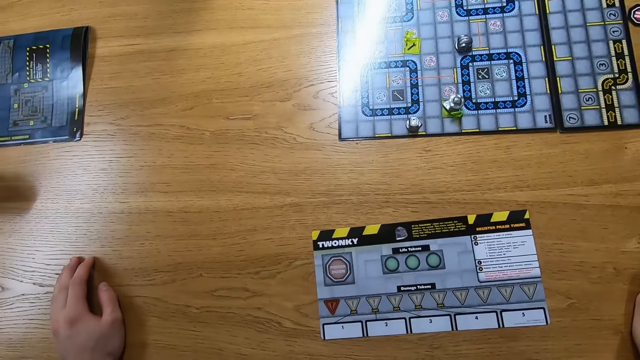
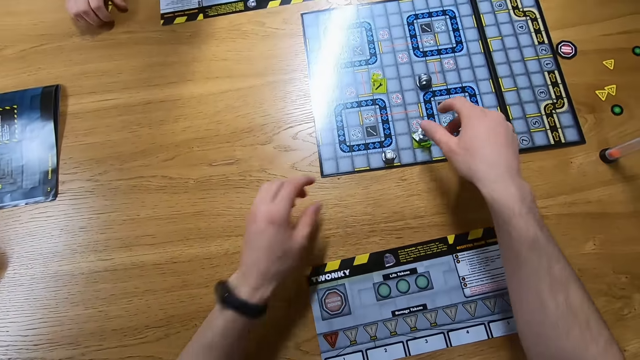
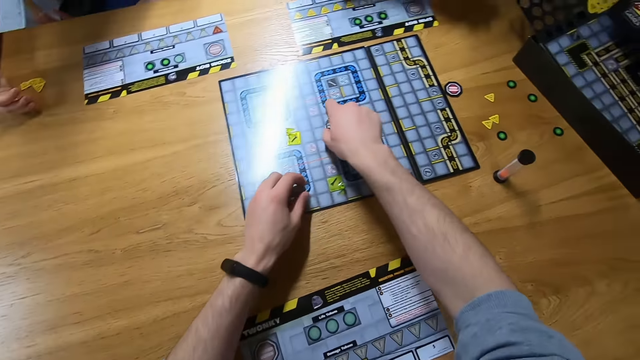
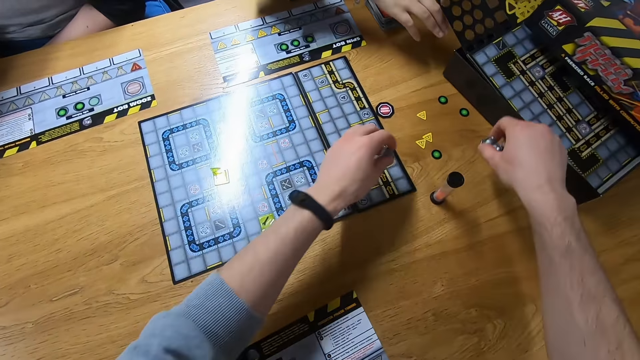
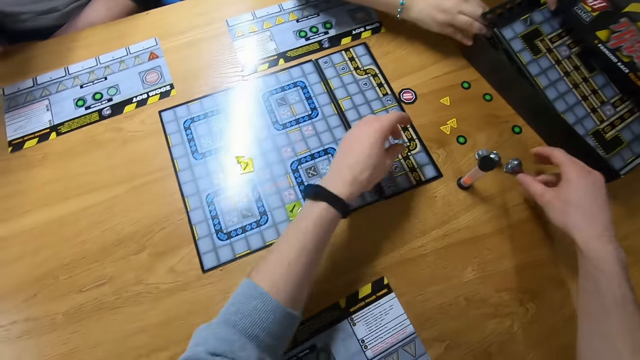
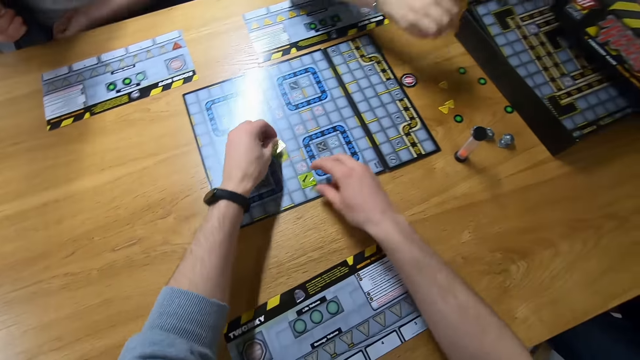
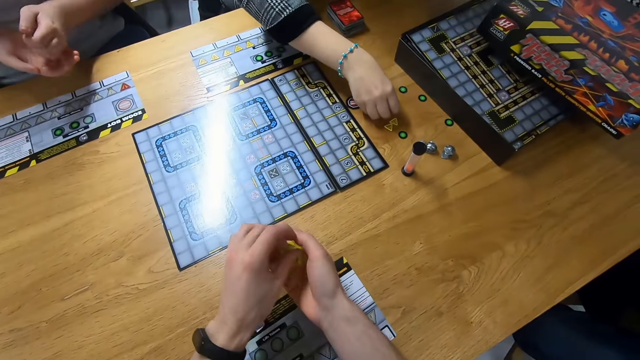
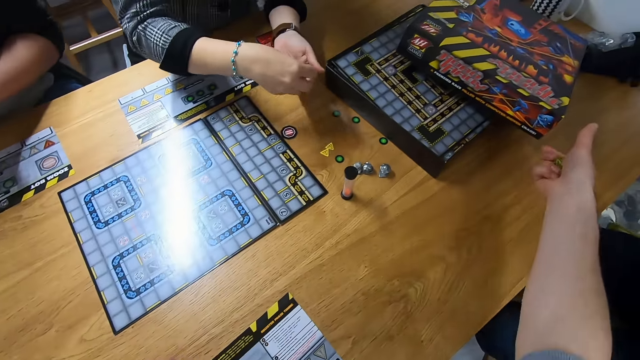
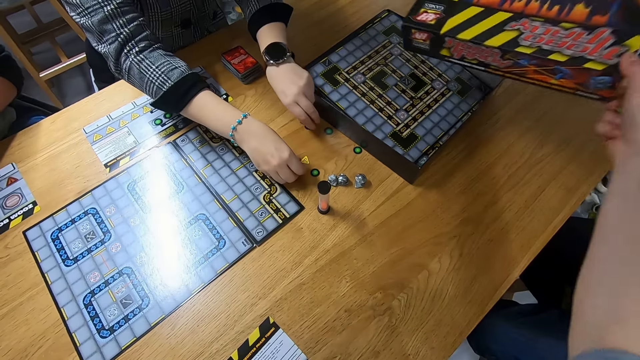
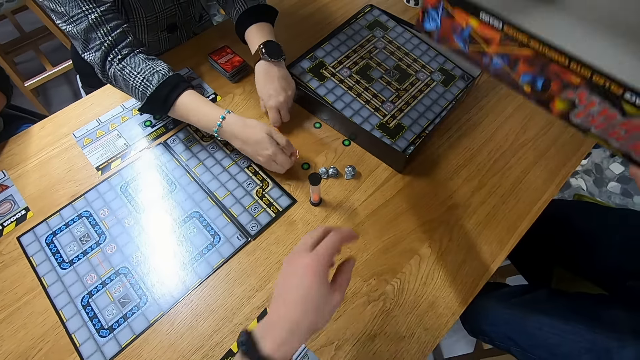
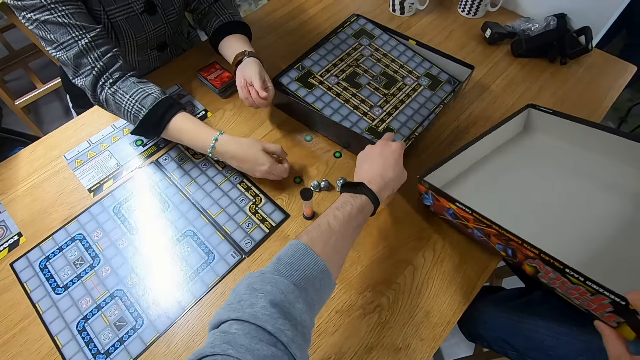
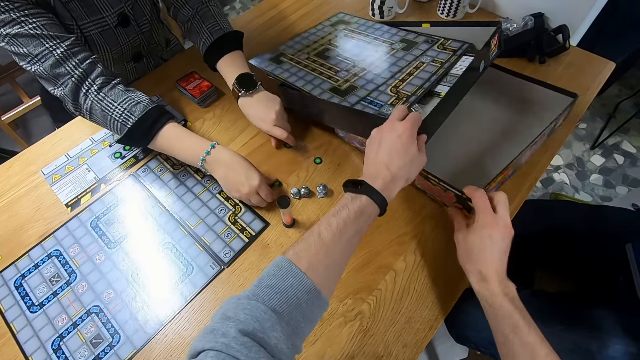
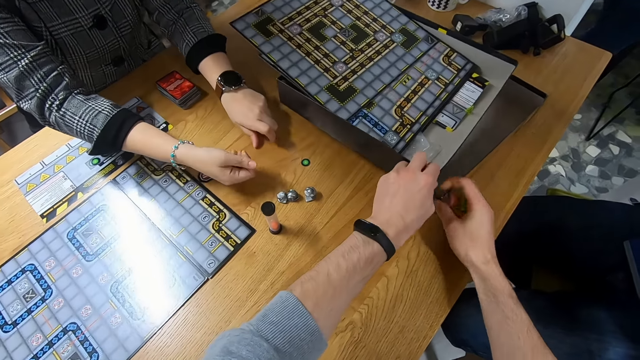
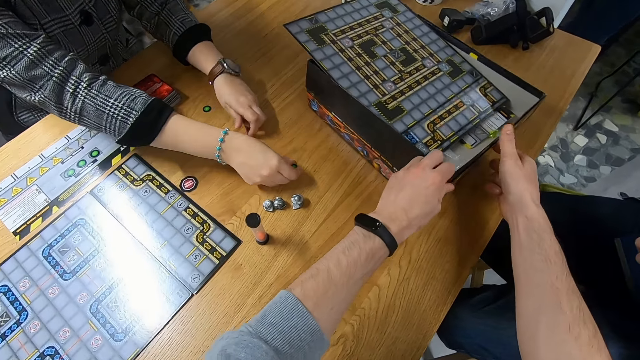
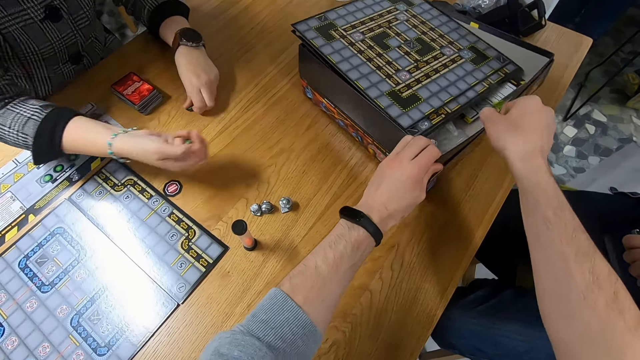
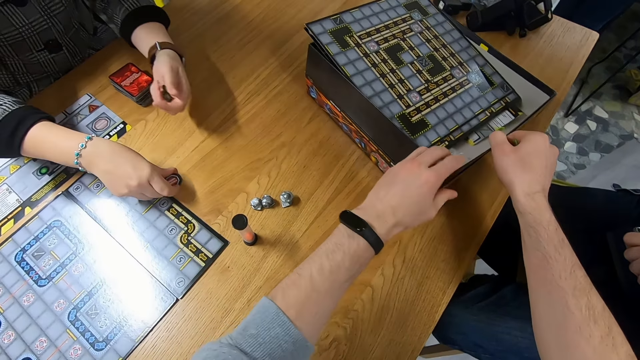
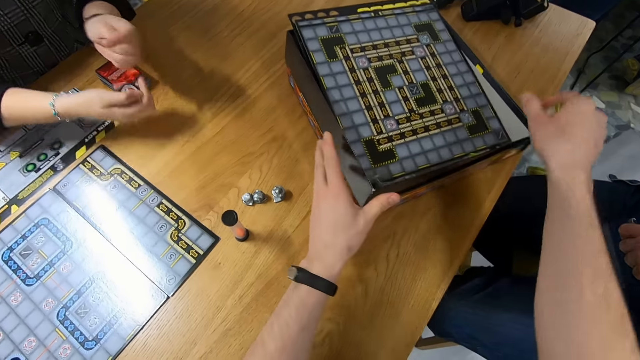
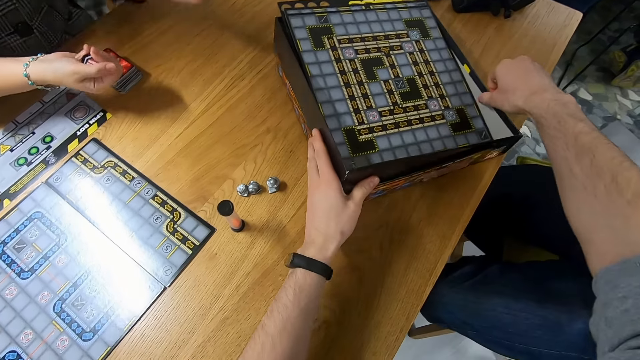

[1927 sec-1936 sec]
A lady picks tokens. The camera wearer picks robo rally robots. They place the robo rally robots on the table. A man pulls the carton. The camera wearer picks tokens. They pick the base. The man picks tokens. The camera wearer picks a carton or box. They lift the carton. They place the box on the table. They put the cartons together.

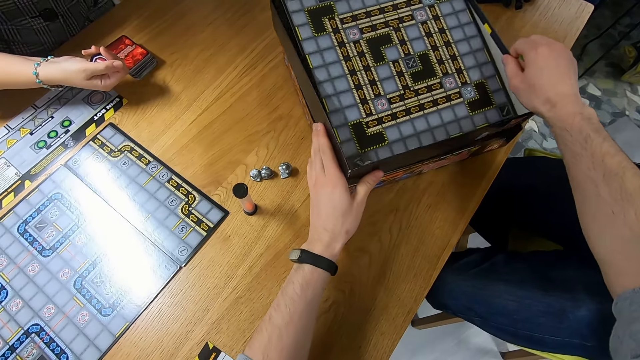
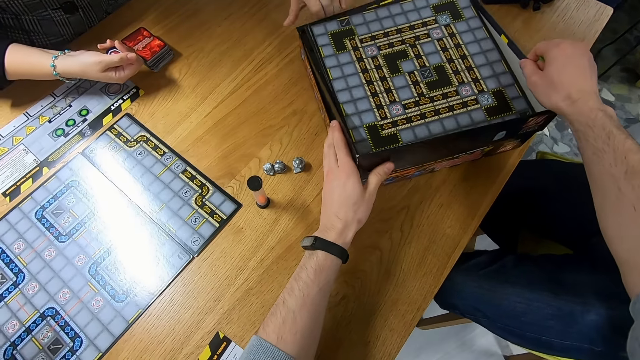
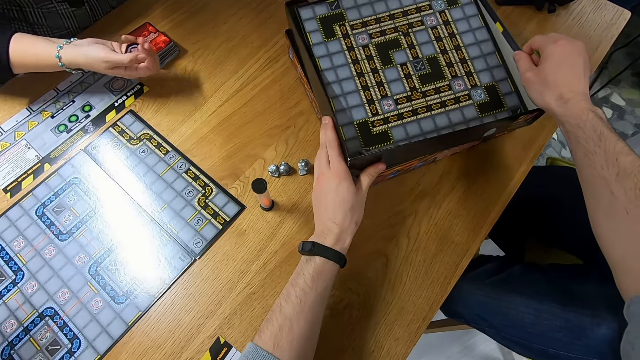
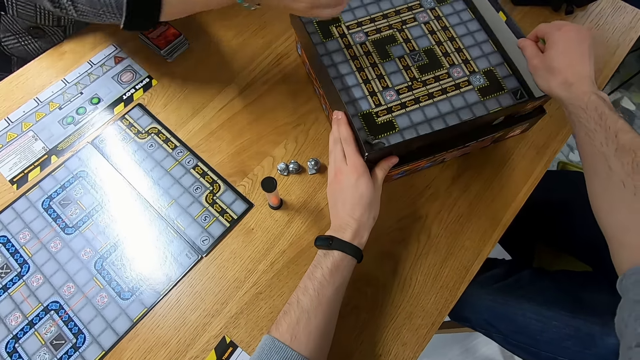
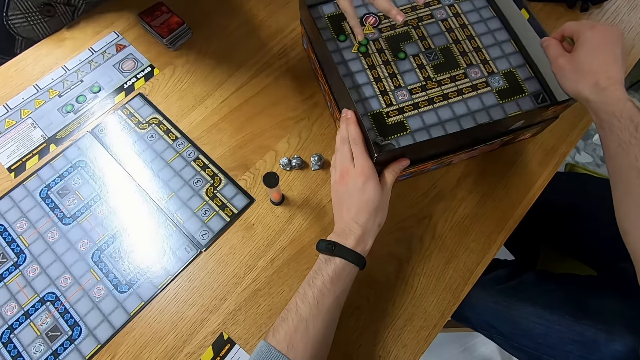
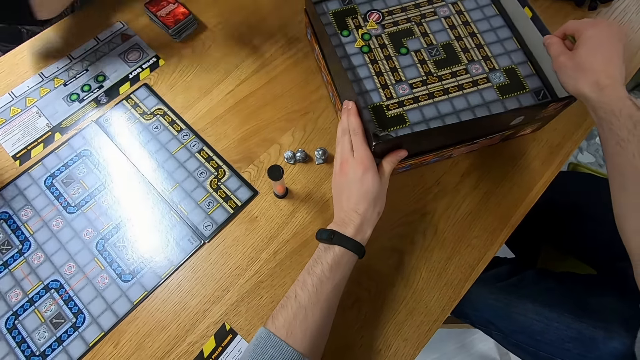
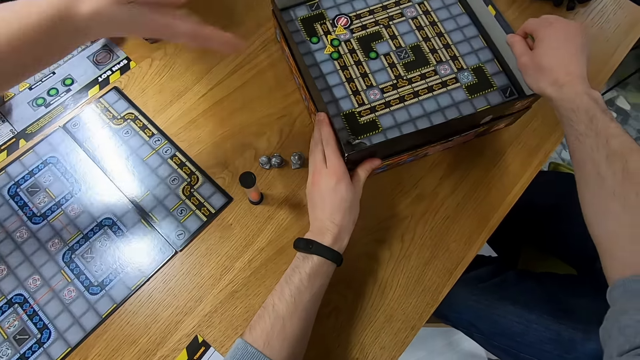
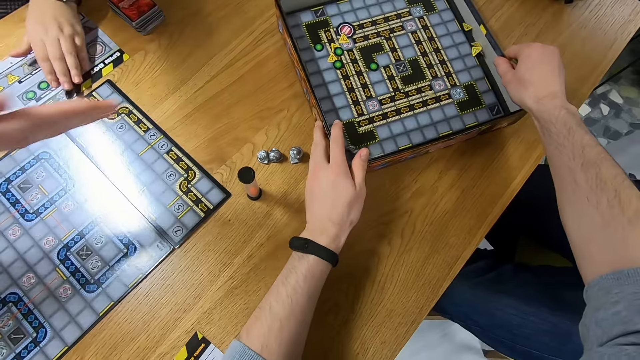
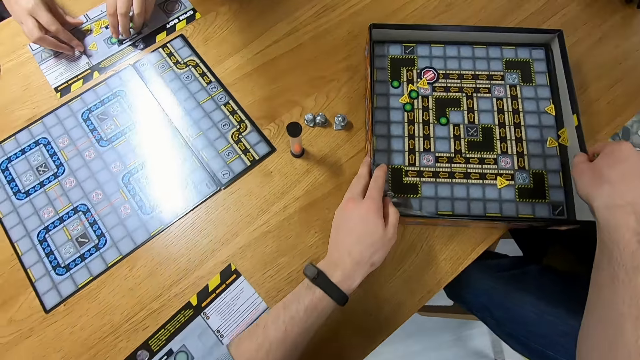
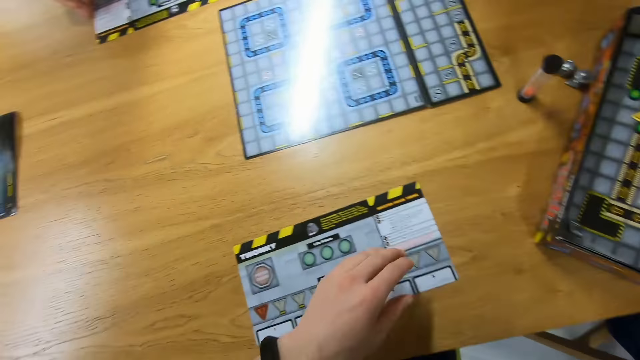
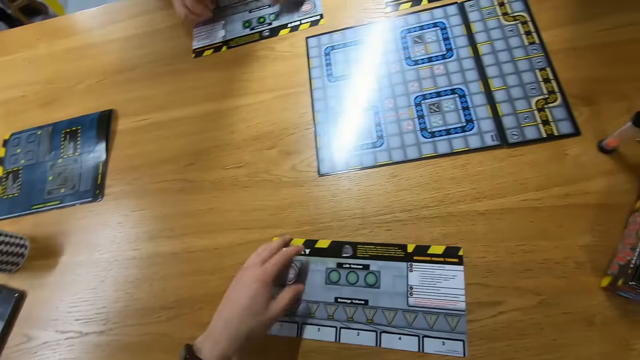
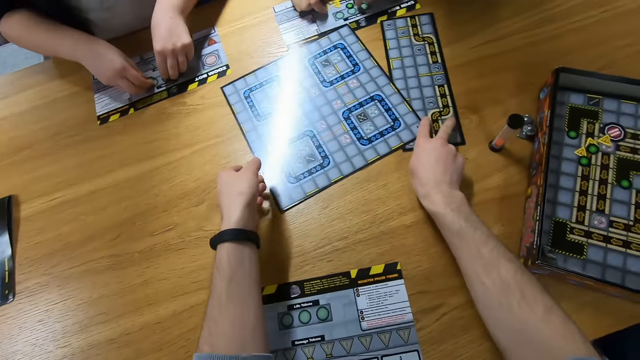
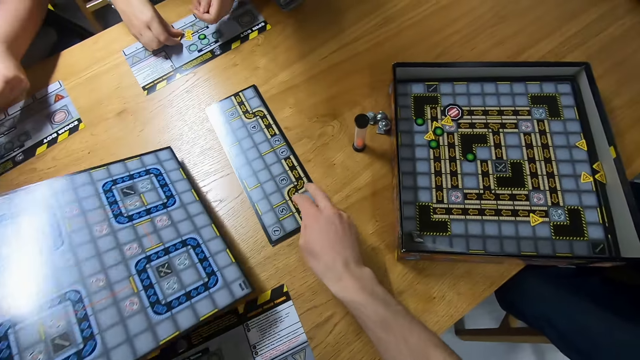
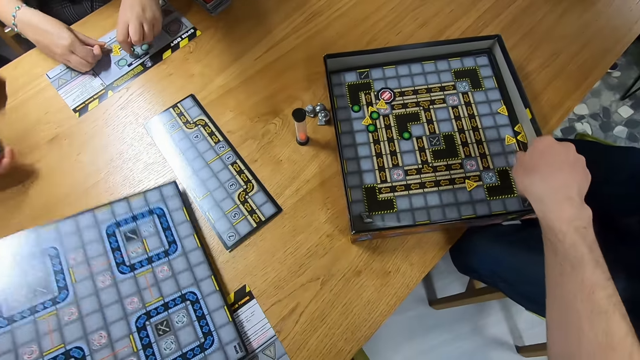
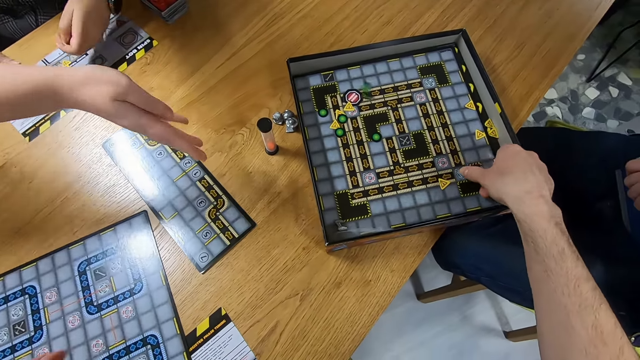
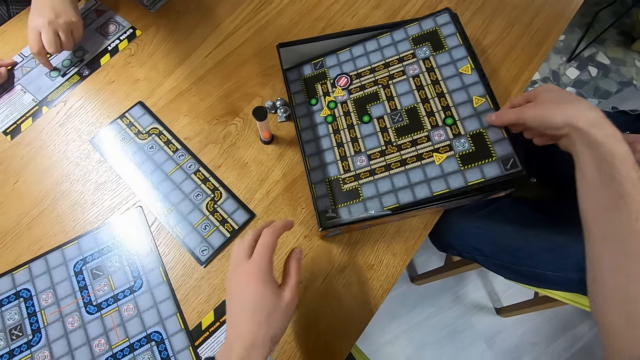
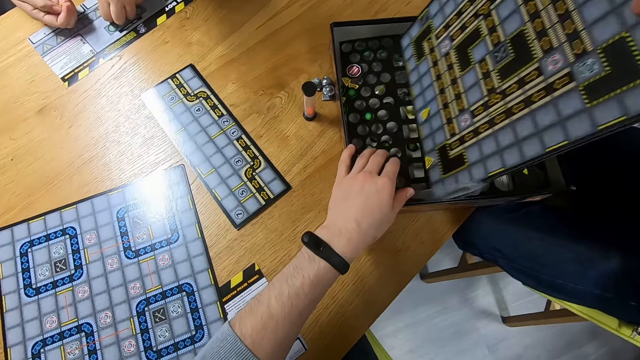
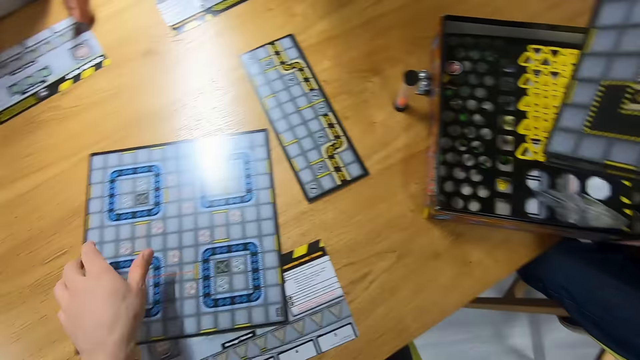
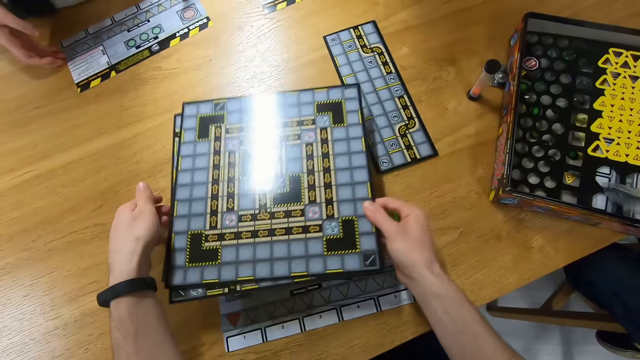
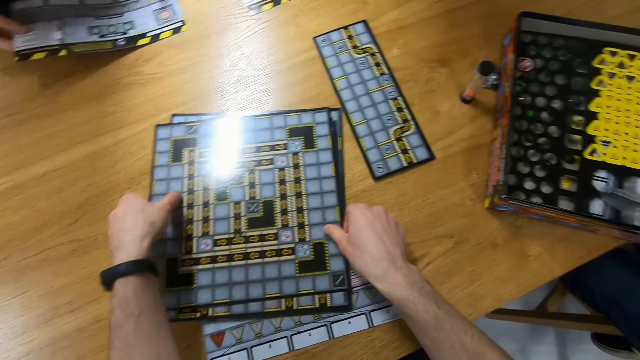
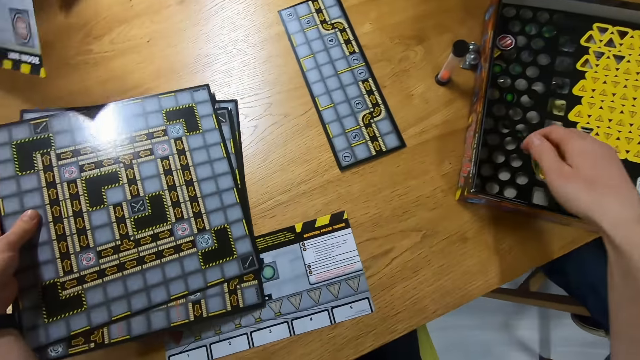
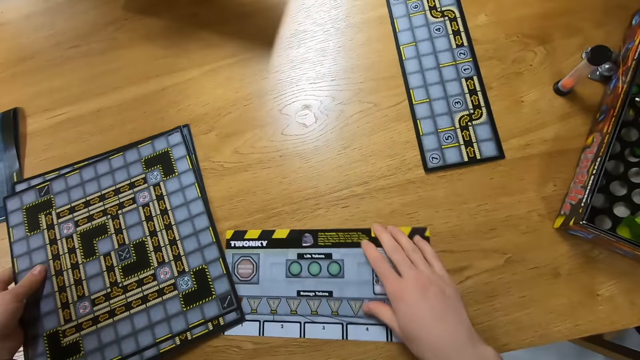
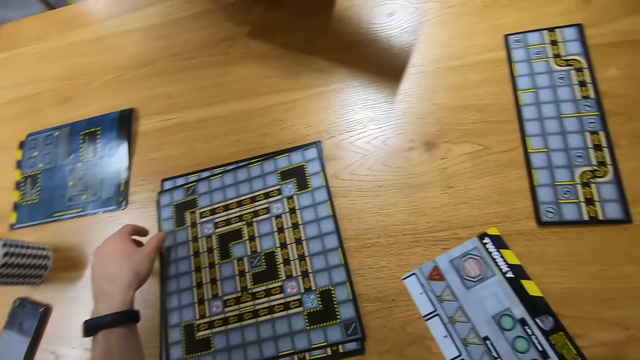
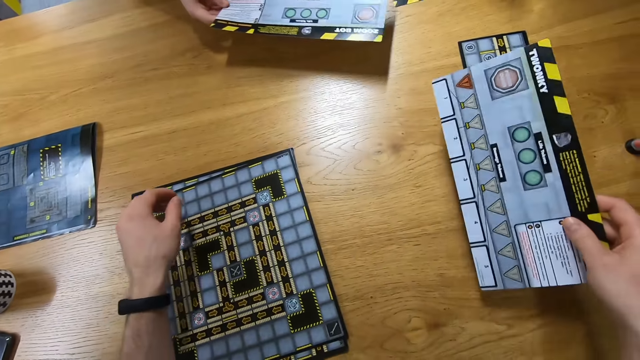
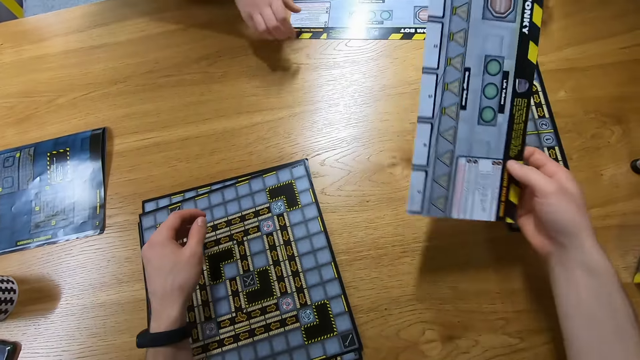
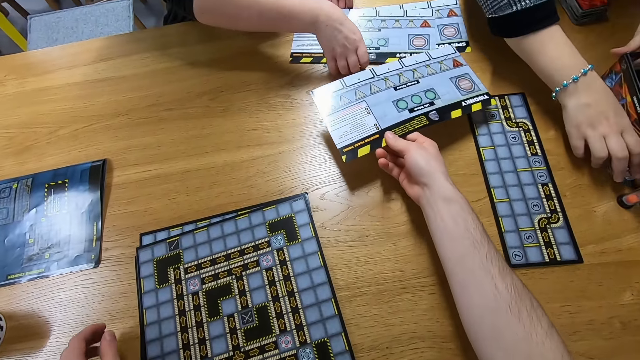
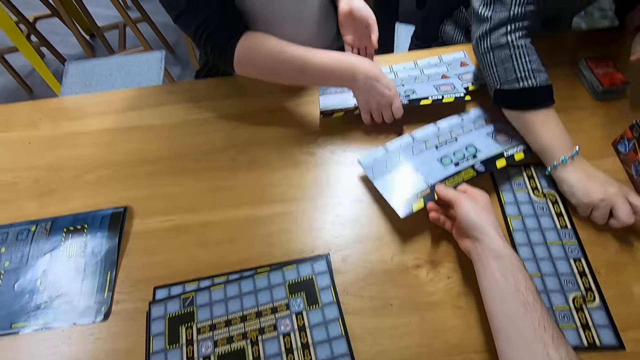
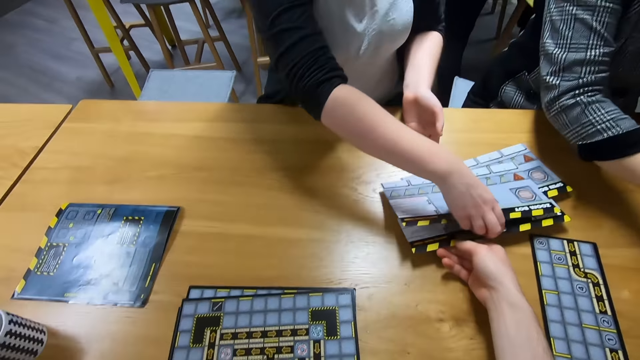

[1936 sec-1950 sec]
A person puts the tokens in the carton. The person picks the tokens. A lady throws the tokens in the carton. The camera wearer pulls the cartons on the table. They touch a robo rally paper on the table. They pick a robo rally board. The lady picks the tokens. The camera wearer places the robo rally board on the table and picks the robo rally board. The lady throws the tokens in the carton. The camera wearer places the robo rally board on the other board. The lady picks the robo rally paper. The camera wearer moves the robo rally boards on the table. They pick the robo rally paper. They give the robo rally paper to the lady. The lady places the robo rally paper on the table and picks the robo rally papers. The person picks the gaping pits. The person puts the tokens in the carton.
